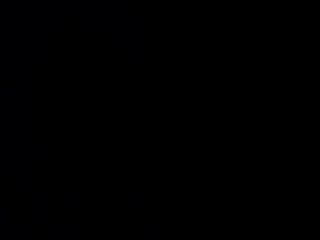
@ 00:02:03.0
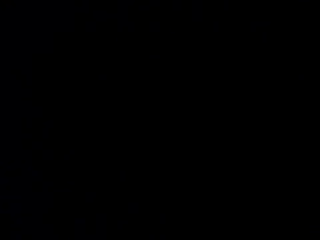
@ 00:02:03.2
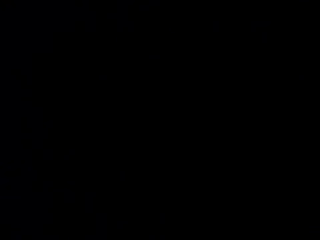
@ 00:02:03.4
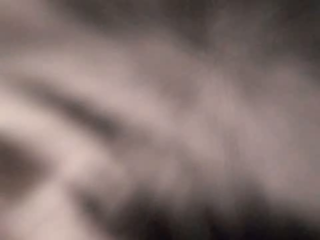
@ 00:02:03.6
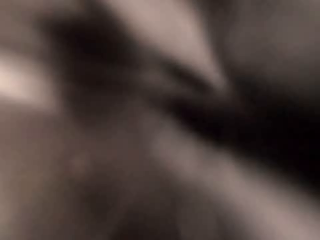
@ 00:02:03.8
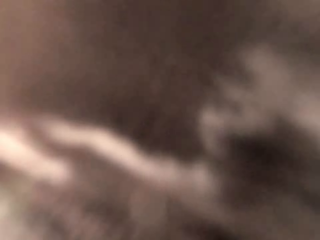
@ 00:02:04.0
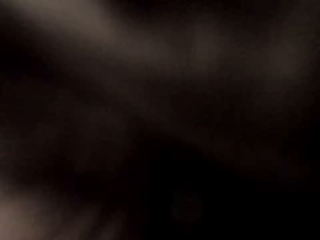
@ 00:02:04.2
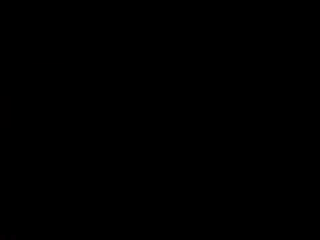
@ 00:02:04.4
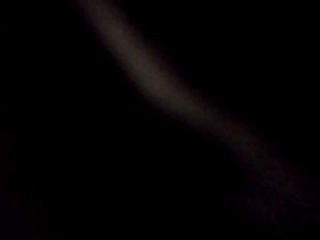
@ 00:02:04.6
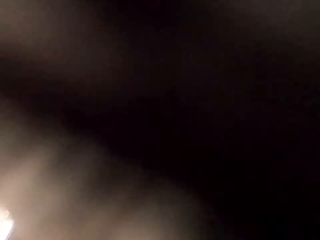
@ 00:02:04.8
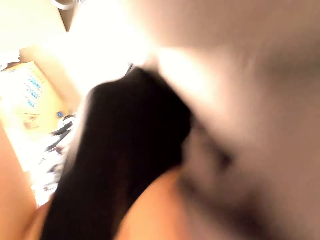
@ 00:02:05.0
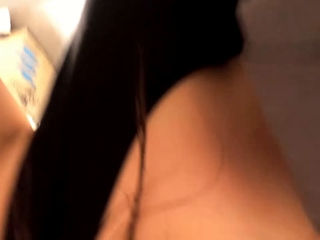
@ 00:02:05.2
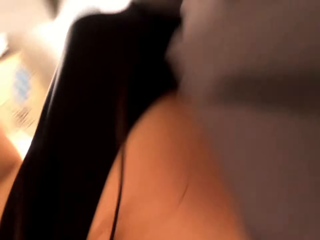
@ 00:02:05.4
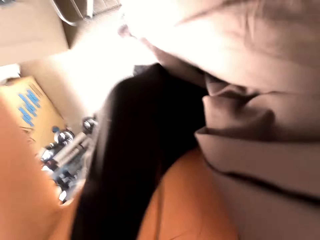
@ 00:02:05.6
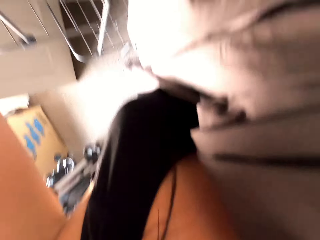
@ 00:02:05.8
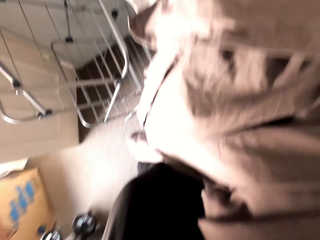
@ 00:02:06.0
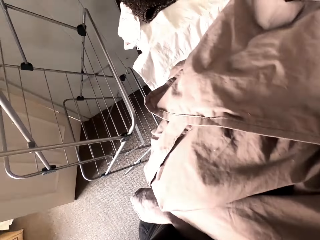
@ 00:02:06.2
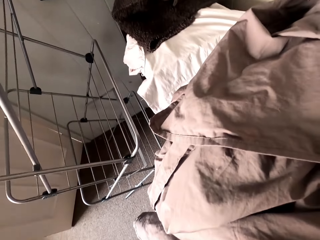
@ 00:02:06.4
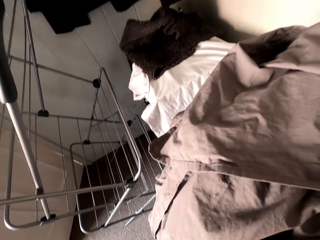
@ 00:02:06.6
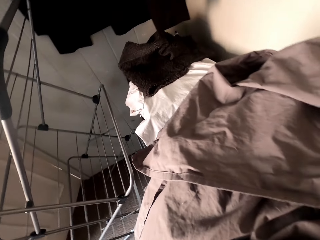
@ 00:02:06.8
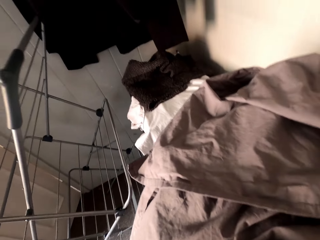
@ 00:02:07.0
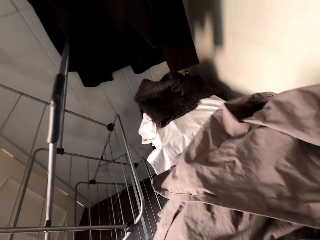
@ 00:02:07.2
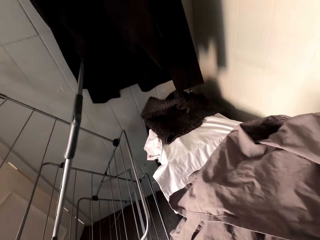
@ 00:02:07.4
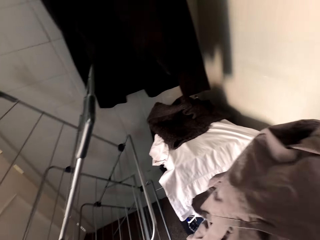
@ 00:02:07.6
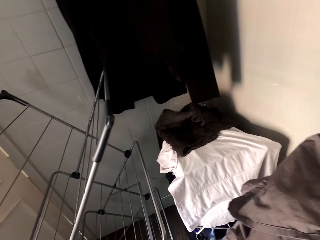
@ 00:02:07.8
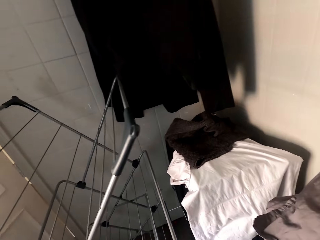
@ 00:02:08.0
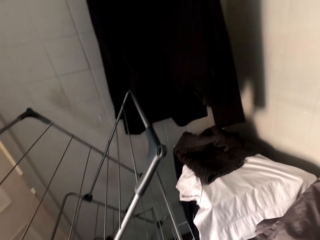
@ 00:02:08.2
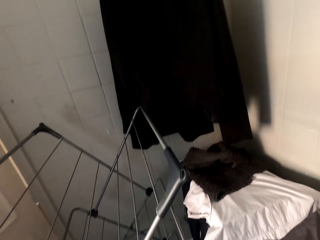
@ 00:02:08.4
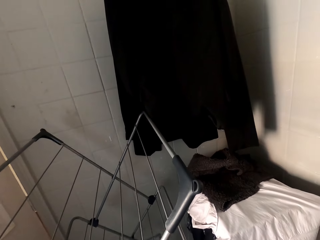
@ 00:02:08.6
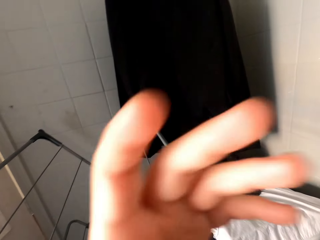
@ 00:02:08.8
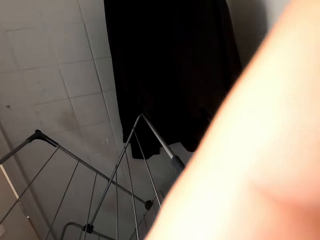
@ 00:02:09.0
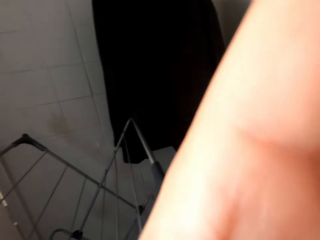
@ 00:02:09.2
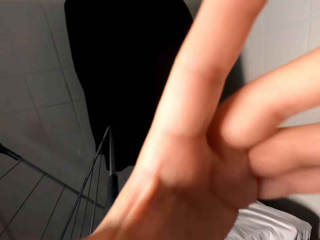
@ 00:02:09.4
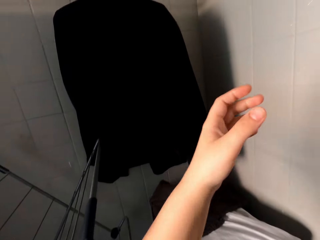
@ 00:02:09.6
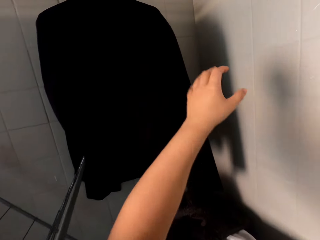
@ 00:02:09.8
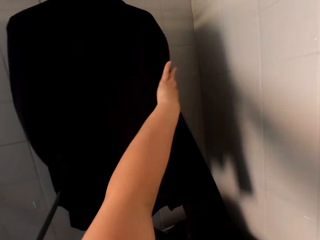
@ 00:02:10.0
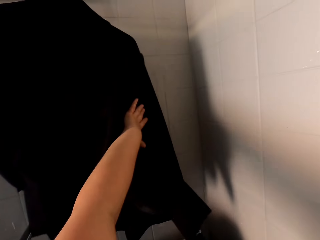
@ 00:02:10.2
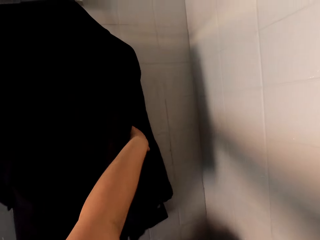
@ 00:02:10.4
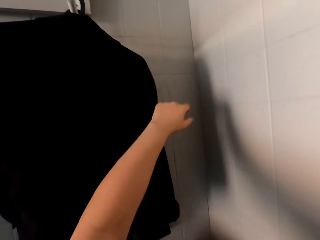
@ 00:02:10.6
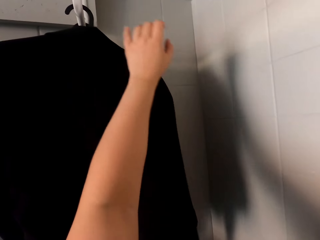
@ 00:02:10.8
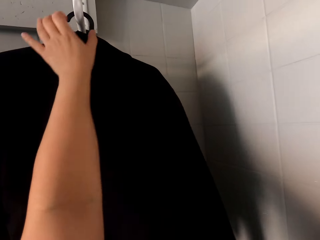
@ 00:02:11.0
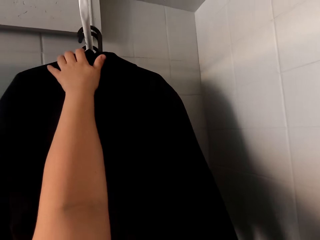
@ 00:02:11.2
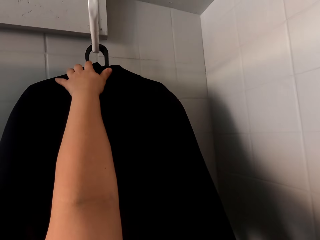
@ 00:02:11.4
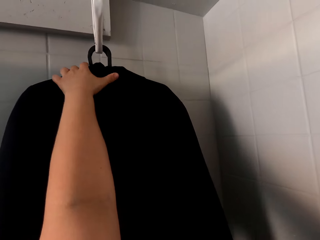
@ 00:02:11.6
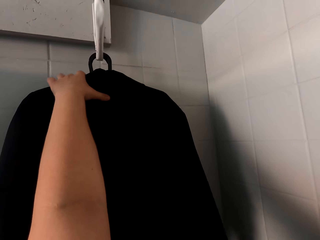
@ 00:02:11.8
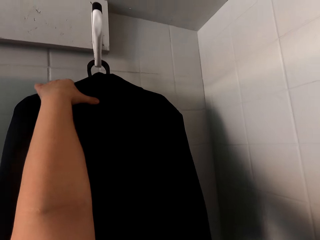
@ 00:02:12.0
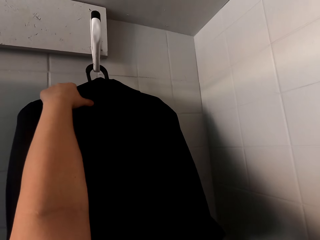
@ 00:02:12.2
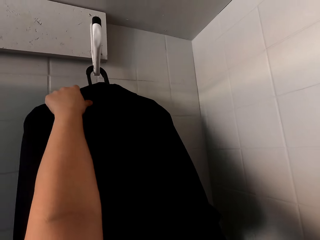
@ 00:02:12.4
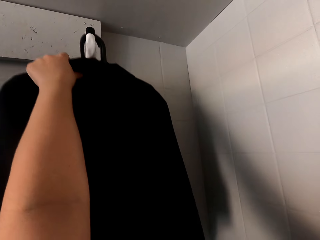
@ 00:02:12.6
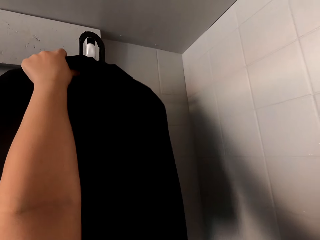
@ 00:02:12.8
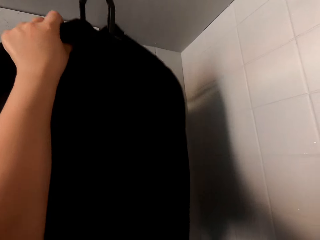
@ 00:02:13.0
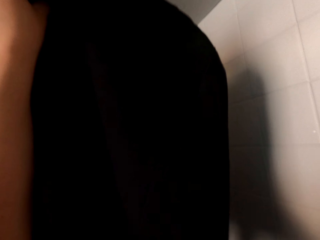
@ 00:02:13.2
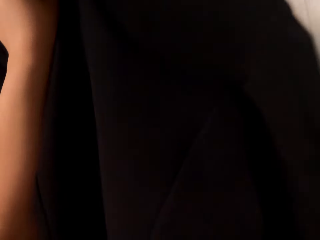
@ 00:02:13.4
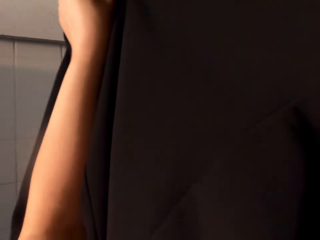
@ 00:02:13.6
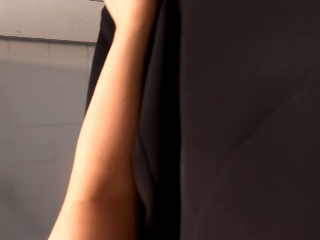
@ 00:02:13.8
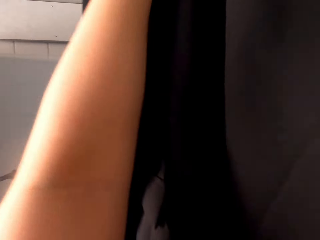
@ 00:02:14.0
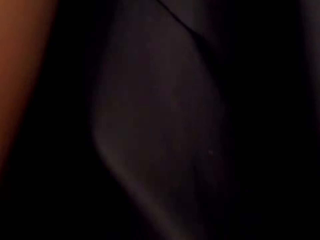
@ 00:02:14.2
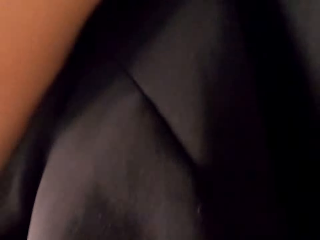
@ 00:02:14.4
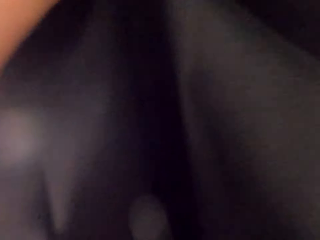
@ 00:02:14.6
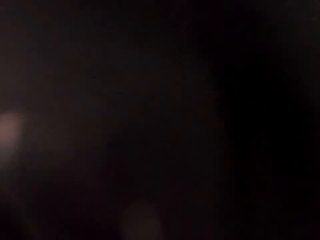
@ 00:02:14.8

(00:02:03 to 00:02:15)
The camera wearer picks up the coats.

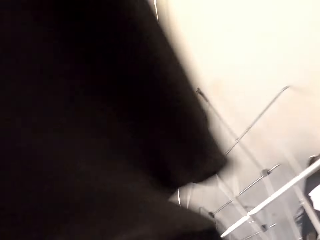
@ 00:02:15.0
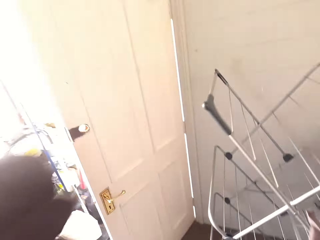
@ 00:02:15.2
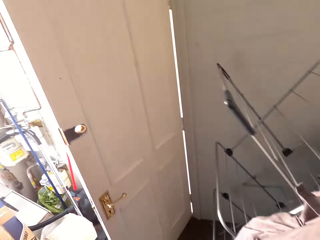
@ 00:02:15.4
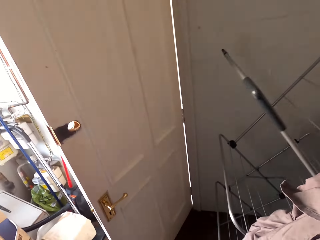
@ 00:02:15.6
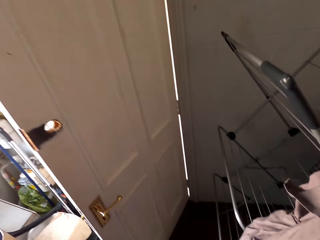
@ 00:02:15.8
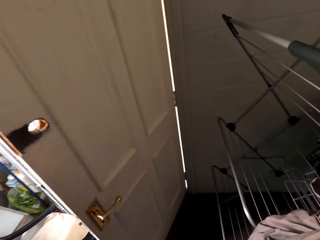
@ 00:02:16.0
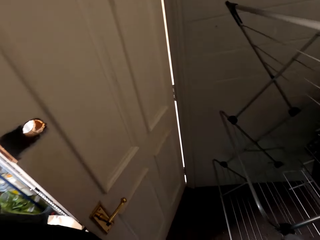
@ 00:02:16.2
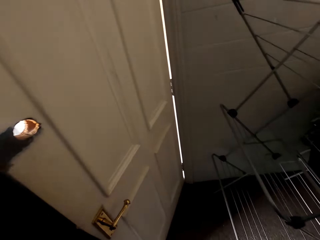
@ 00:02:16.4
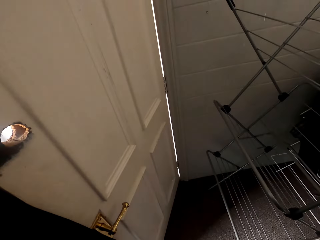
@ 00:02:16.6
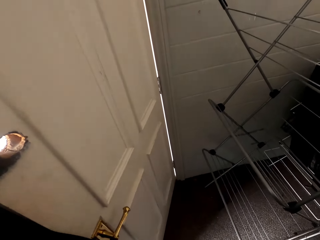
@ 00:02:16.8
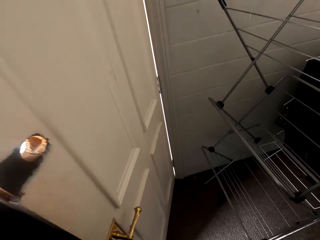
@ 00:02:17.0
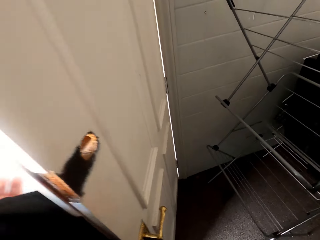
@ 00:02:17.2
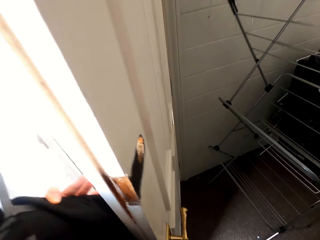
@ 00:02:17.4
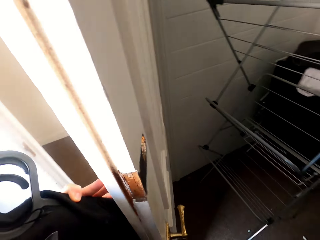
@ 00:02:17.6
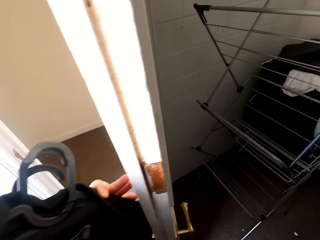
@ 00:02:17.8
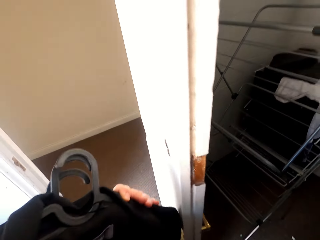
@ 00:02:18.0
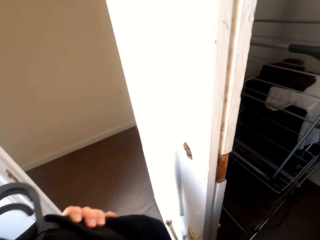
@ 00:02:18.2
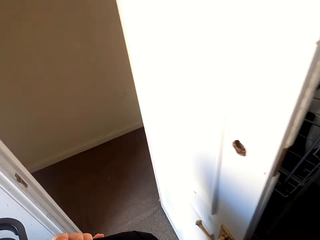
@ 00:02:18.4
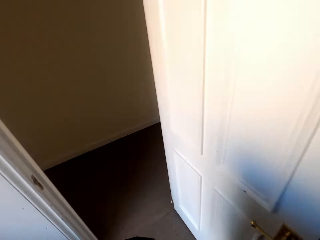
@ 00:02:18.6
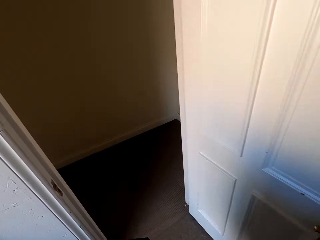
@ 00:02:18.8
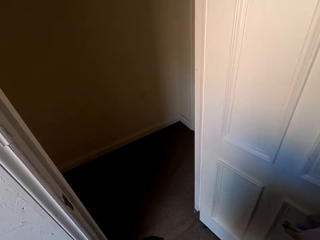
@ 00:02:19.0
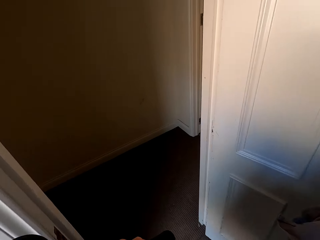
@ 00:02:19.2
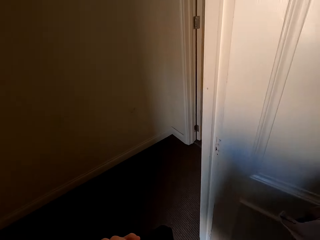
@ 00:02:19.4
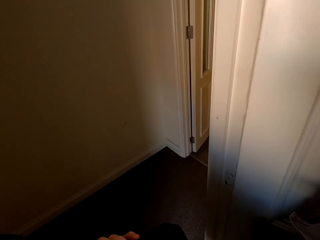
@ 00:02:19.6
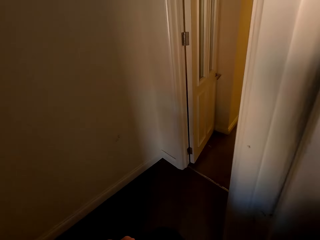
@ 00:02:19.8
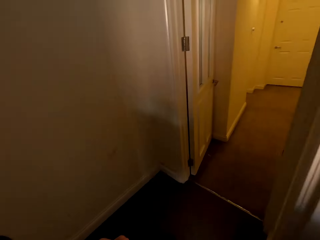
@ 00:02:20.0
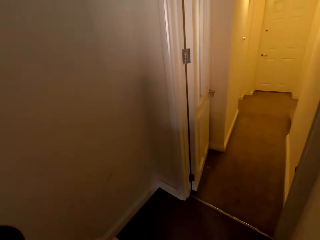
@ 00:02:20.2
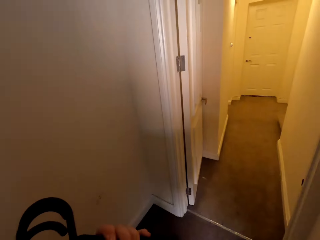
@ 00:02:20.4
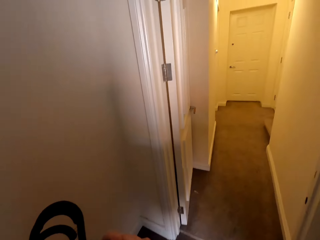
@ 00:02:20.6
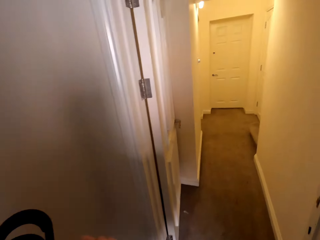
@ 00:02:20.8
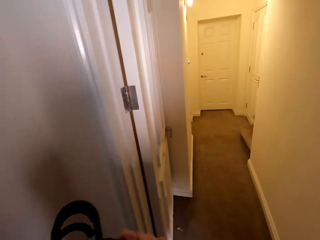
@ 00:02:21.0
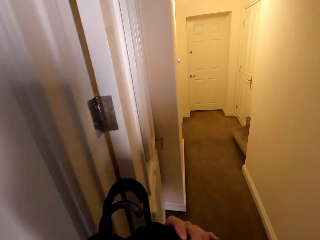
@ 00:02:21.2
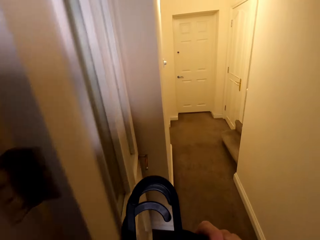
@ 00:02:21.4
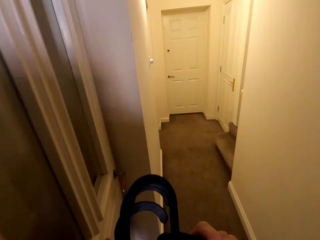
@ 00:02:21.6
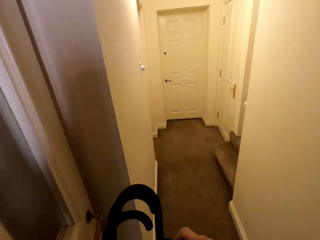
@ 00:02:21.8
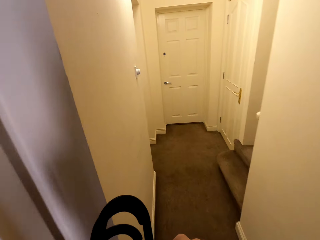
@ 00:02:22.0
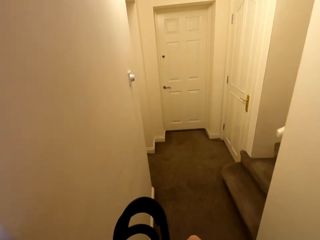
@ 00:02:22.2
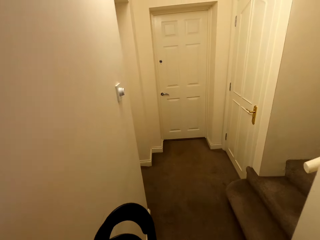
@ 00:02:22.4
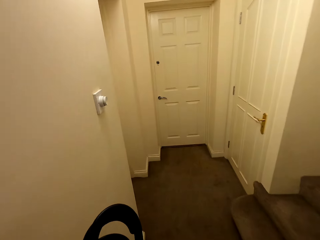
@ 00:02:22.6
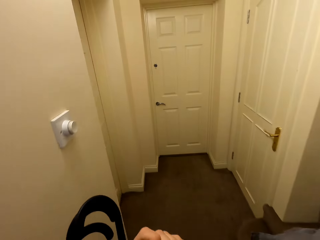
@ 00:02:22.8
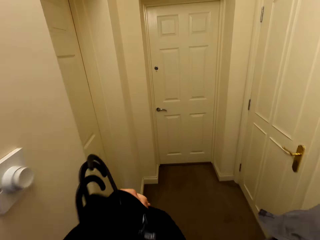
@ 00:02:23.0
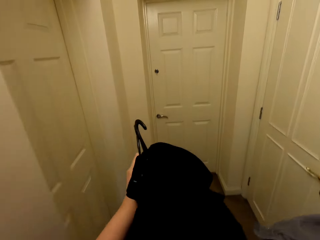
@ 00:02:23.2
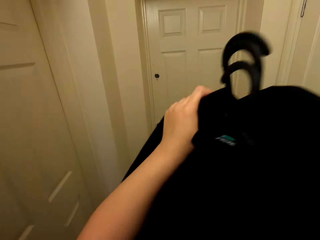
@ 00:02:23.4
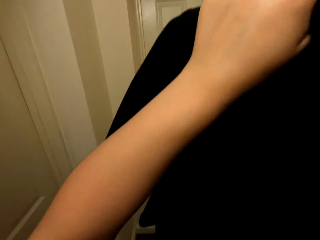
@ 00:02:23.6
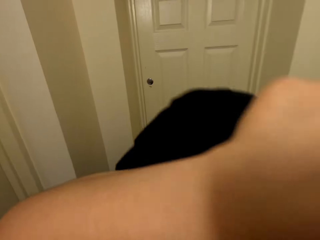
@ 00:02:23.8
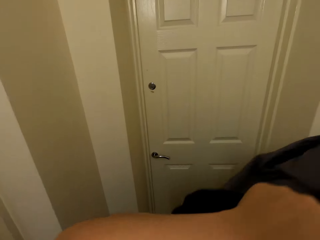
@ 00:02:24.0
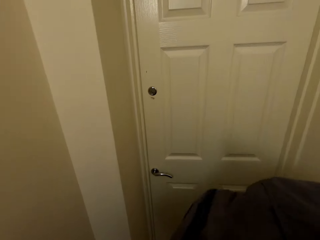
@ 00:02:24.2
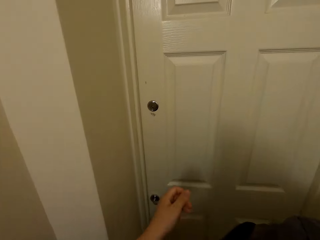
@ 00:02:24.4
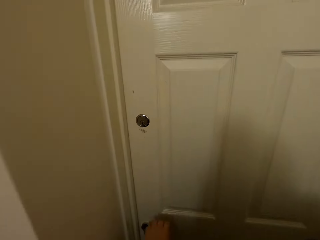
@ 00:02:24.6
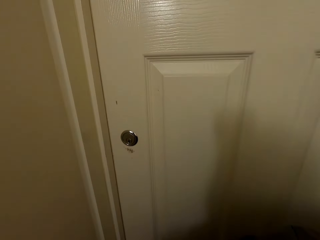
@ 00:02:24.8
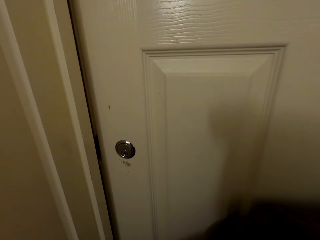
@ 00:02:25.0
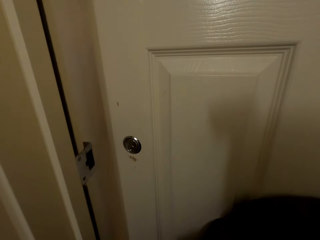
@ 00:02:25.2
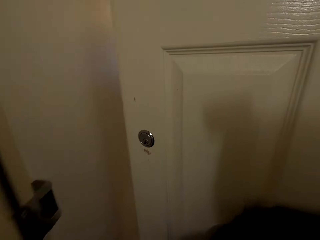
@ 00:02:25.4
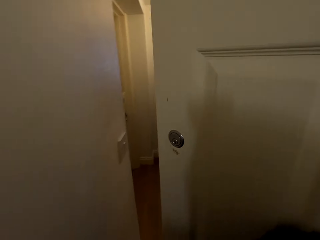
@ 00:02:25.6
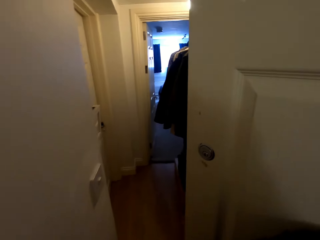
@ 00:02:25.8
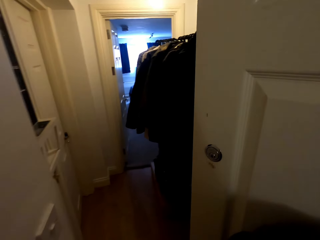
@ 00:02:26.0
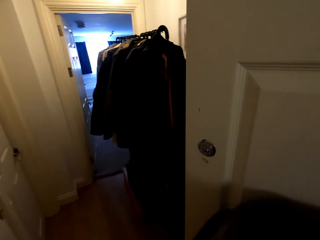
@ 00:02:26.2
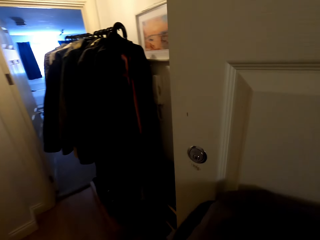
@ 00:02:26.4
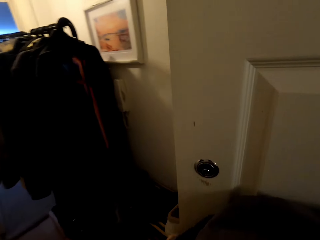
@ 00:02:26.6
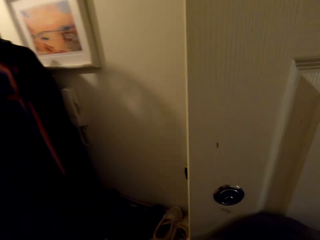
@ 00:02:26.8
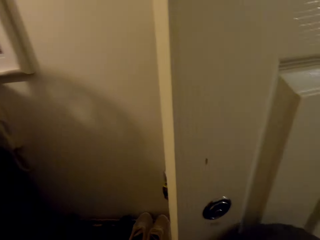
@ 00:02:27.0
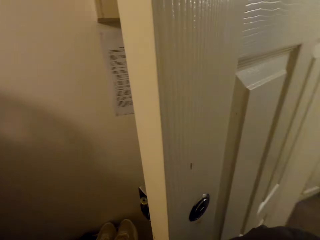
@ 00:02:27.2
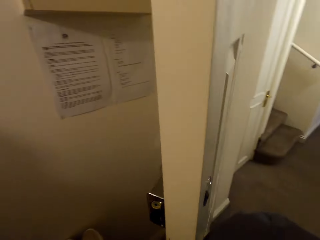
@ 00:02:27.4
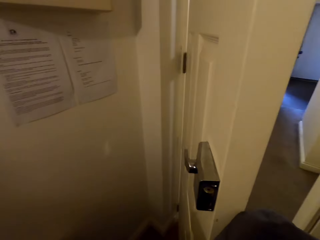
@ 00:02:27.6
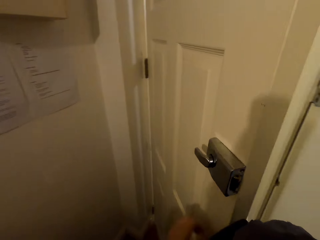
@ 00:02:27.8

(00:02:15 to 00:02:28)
The camera wearer opens the door. They push the door. They walk out of the room. They walk around the room. They open the door.
